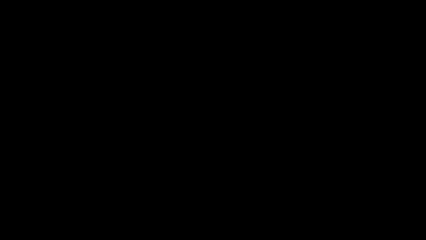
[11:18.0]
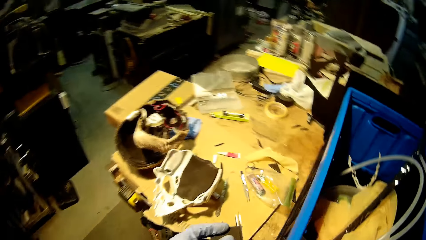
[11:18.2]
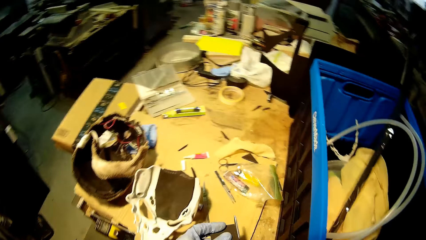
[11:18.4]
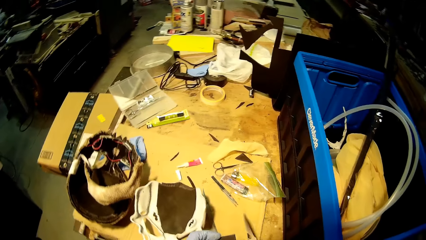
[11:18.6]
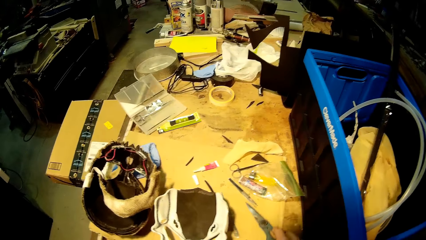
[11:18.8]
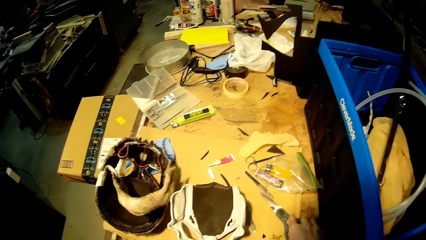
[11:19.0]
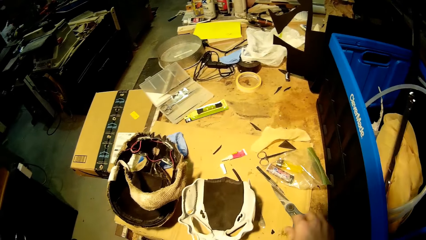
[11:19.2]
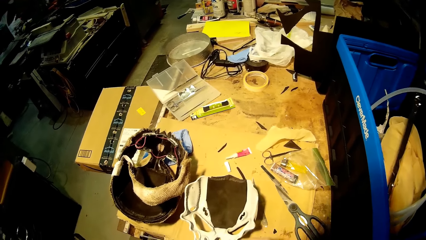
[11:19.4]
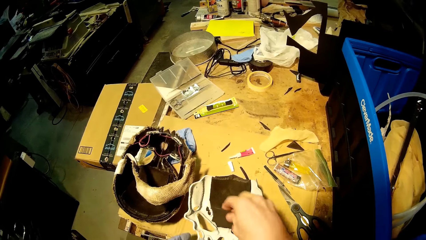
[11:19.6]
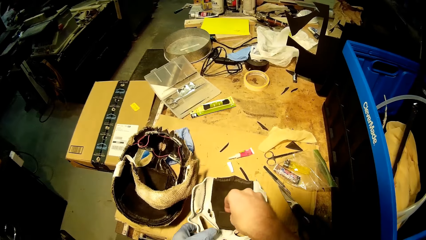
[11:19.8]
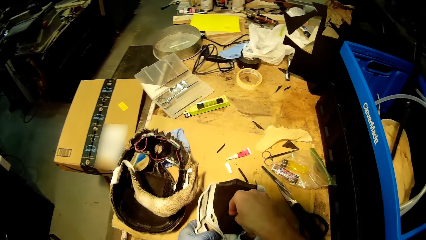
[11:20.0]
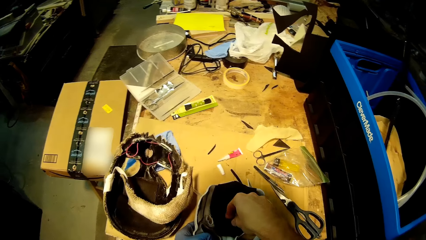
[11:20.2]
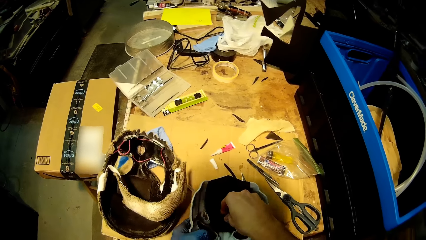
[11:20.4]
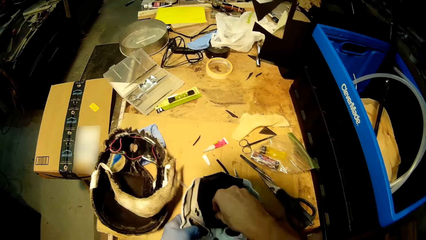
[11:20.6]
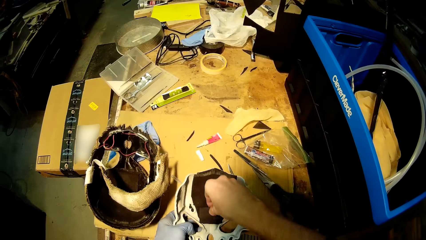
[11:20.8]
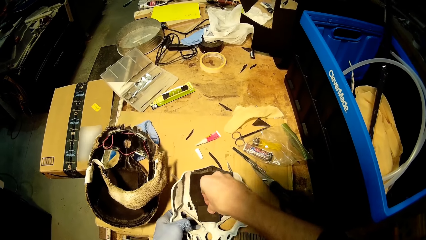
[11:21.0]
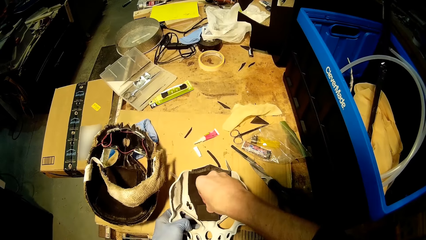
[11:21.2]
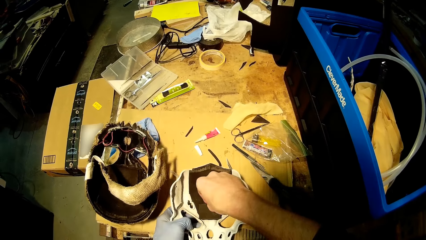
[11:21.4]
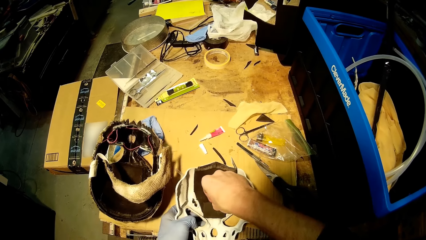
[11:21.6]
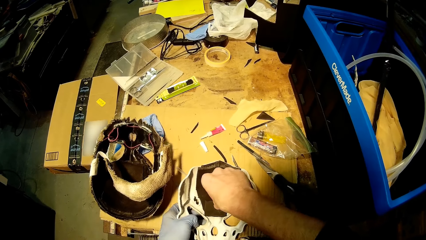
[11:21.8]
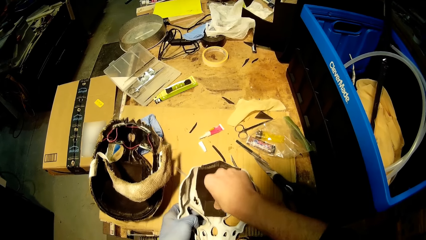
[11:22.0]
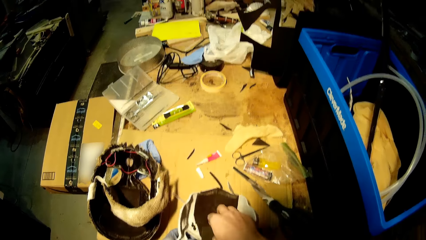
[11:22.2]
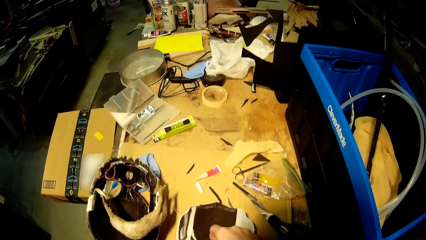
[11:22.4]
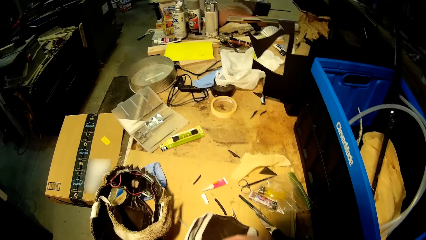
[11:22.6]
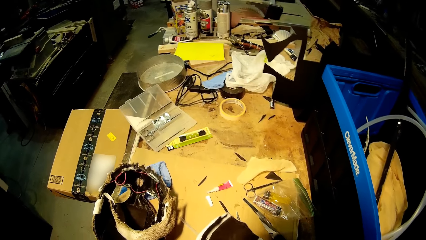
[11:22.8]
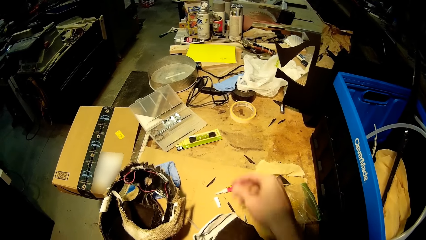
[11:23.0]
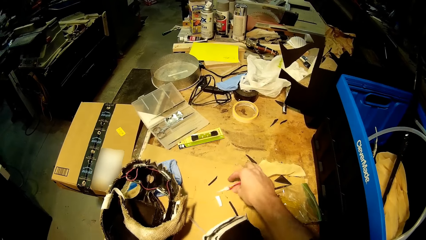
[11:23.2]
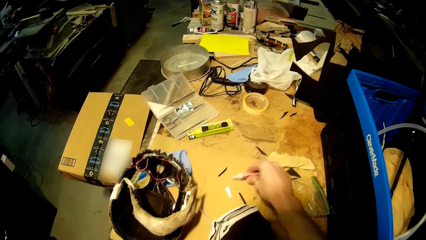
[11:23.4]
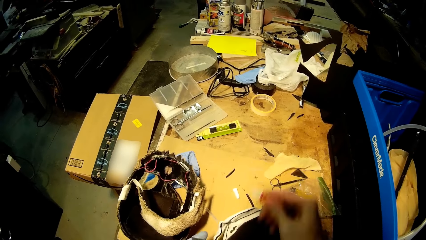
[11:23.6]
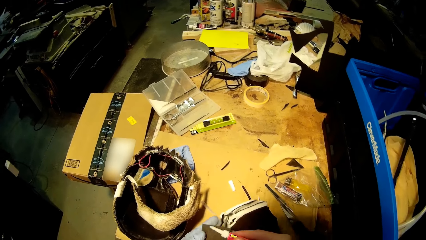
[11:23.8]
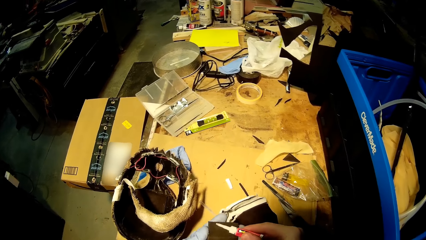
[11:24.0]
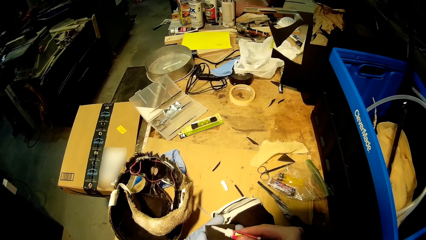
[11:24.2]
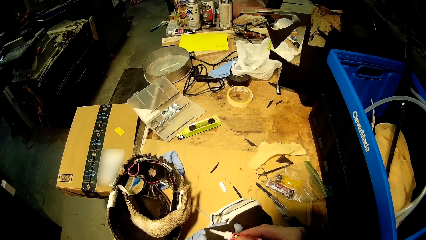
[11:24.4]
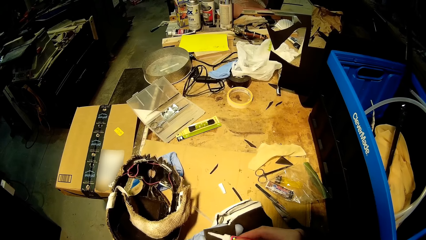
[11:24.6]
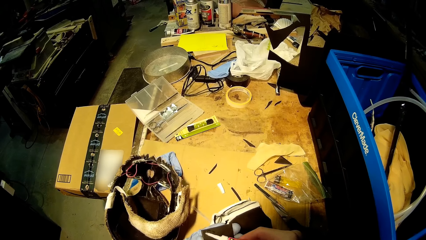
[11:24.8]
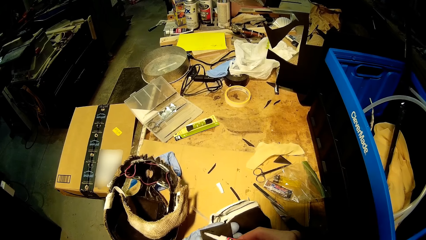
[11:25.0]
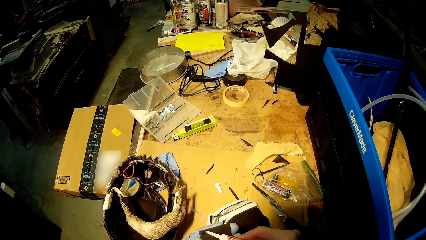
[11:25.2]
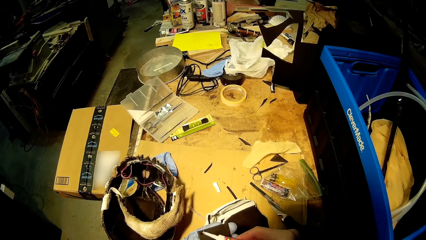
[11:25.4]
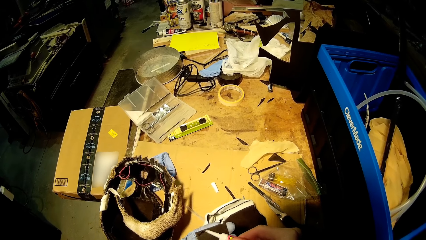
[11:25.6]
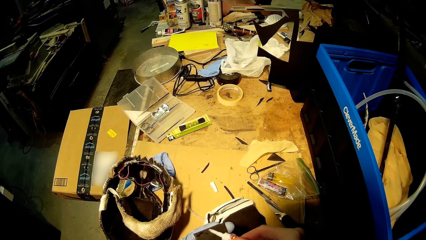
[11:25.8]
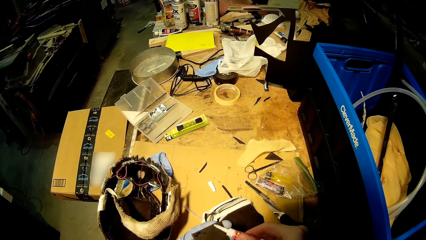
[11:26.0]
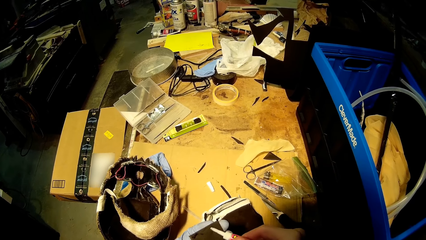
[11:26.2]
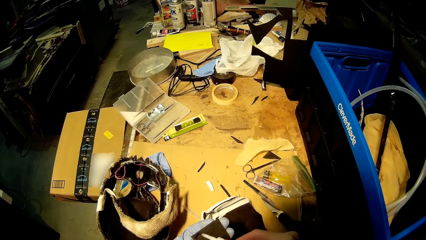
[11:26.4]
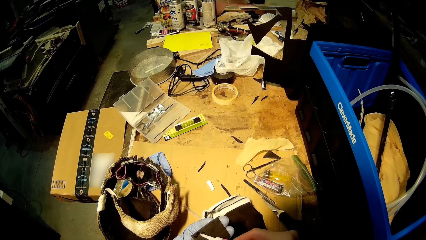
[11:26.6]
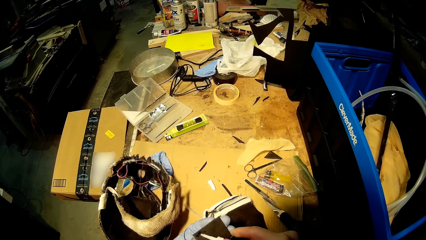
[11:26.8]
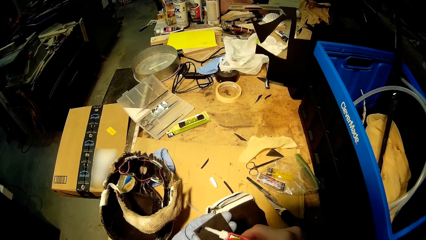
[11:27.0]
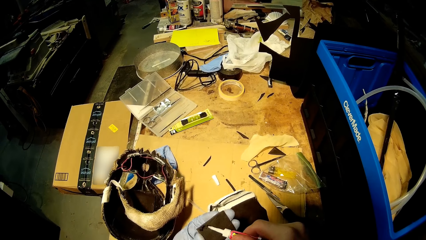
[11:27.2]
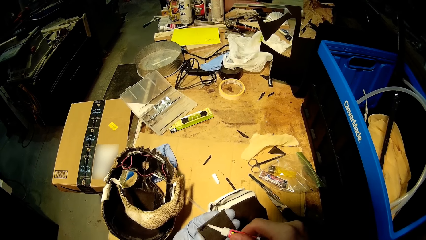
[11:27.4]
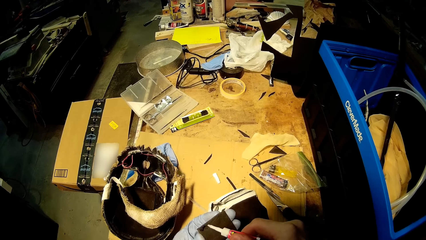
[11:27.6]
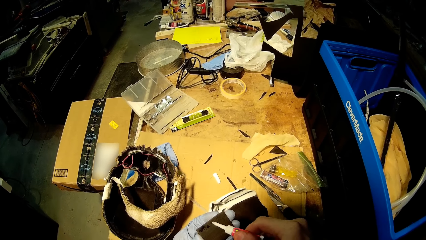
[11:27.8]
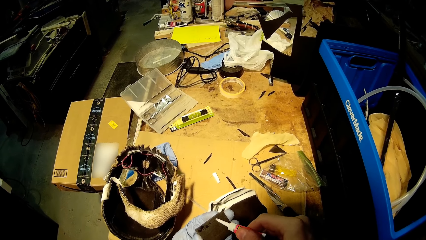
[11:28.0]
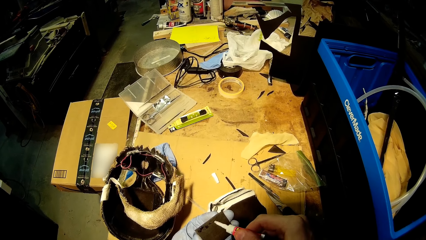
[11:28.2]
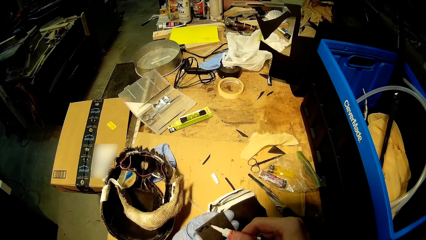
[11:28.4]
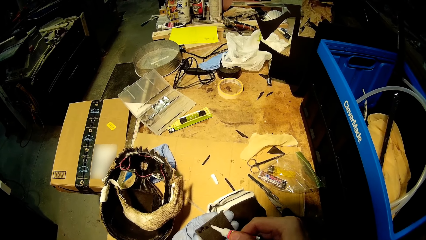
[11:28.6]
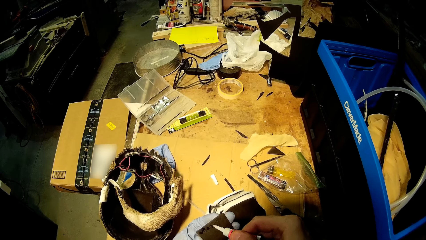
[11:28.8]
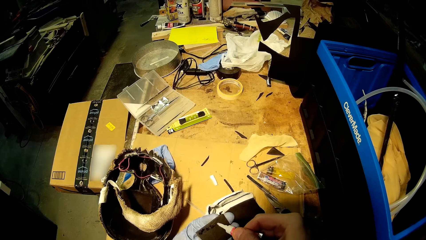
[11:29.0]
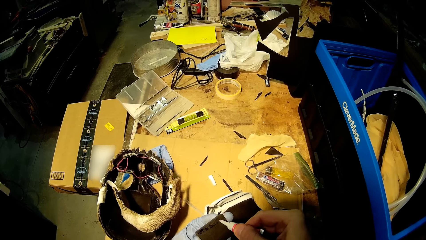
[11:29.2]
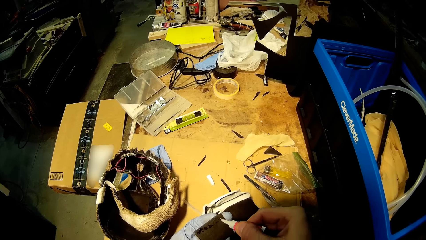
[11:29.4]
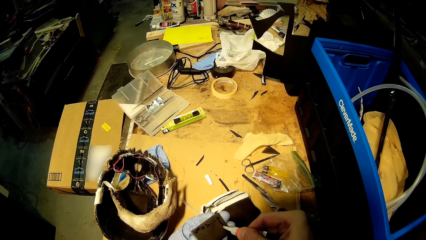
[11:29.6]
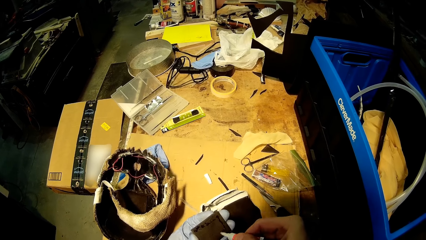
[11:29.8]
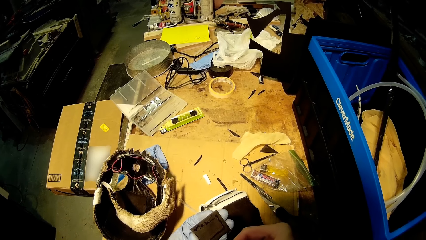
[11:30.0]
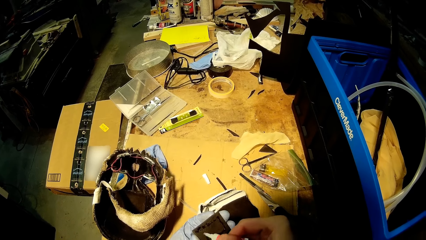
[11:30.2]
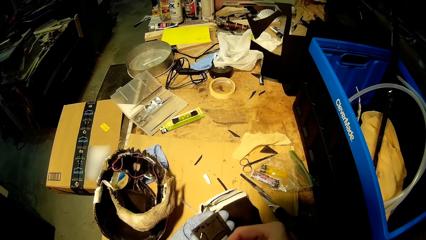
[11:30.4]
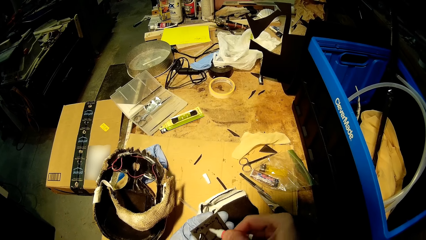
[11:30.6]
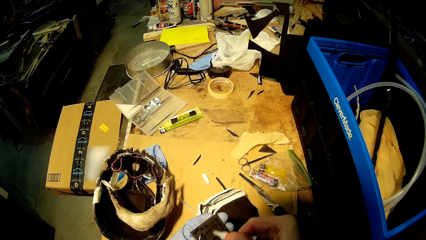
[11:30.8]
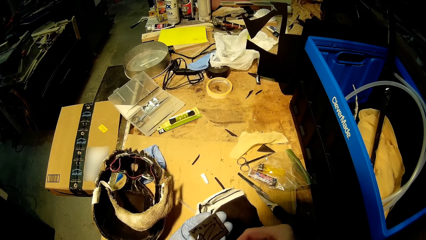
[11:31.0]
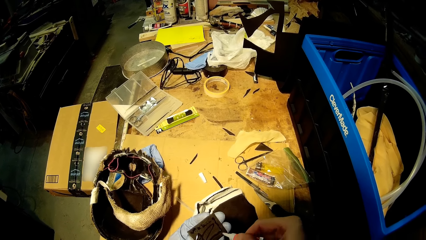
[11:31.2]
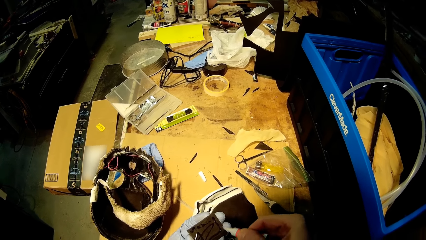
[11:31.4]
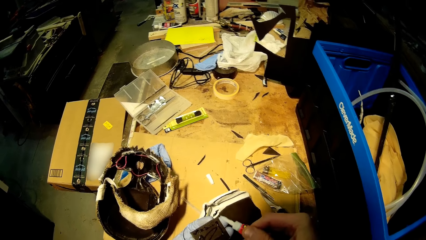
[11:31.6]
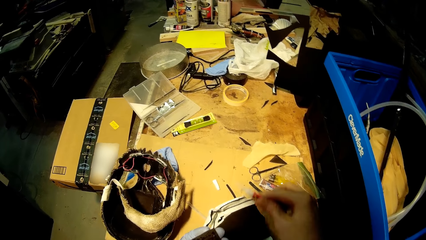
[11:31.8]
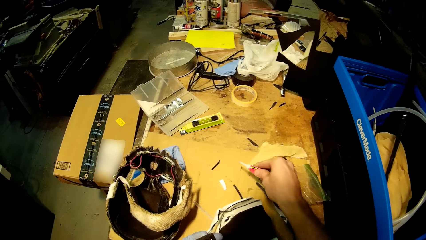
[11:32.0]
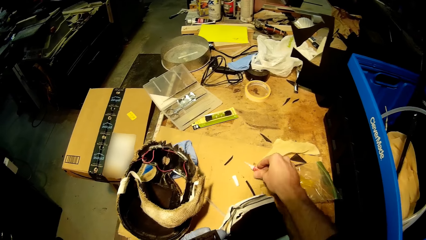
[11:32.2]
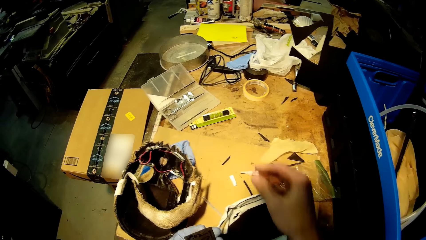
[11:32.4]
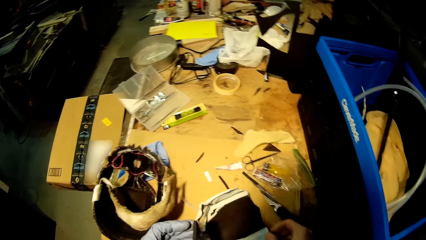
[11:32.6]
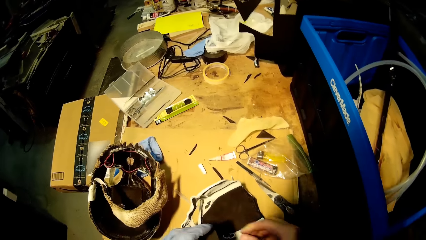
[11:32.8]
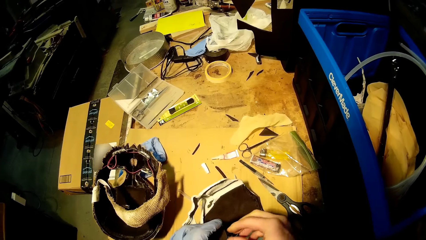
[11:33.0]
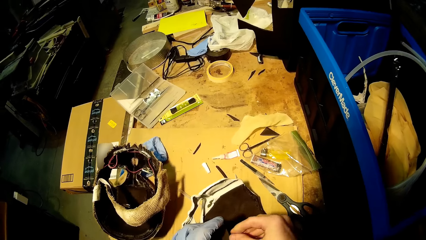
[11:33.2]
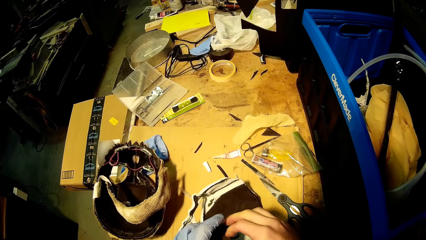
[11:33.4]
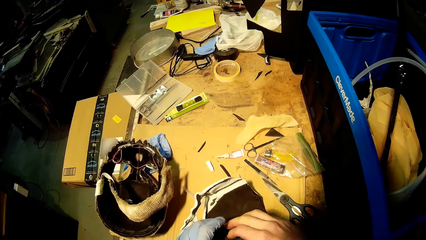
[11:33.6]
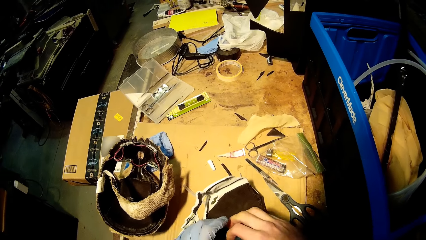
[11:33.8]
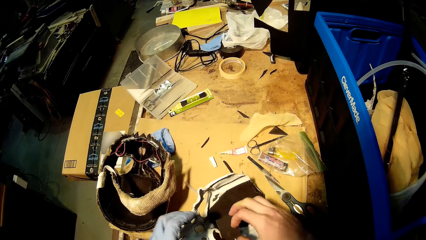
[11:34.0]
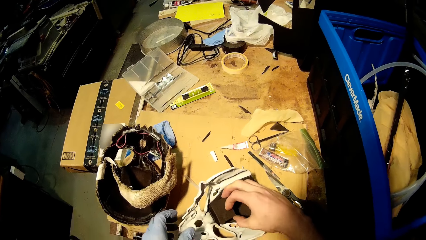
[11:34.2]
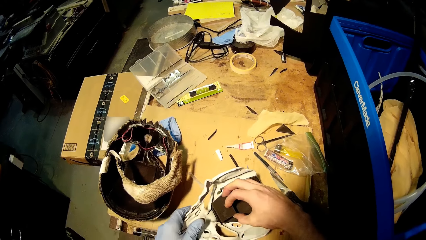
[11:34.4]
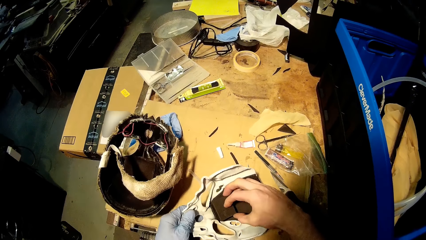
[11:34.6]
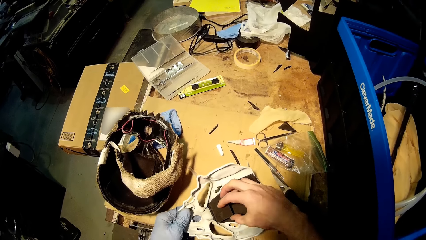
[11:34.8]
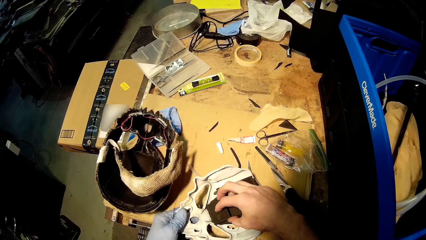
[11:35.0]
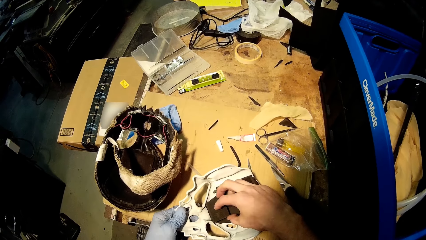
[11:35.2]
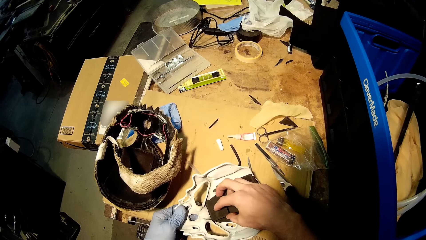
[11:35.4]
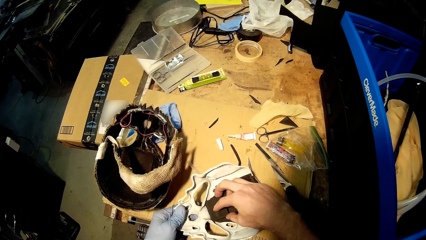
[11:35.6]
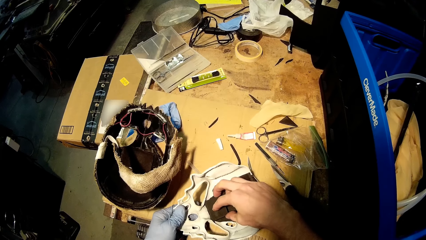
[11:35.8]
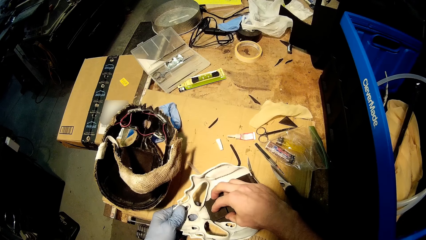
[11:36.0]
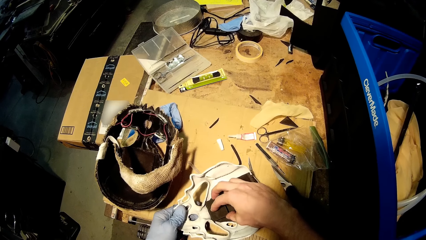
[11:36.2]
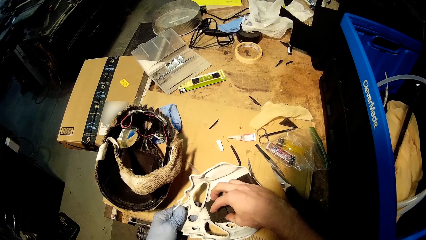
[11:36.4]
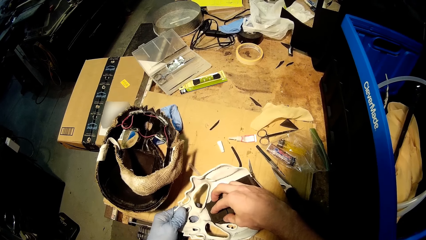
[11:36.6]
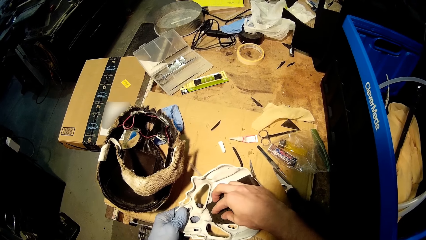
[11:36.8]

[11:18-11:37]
The camera wearer cuts the black cardboard cut-out with the scissors in his right hand. He drops the scissors on the table with his right hand. He attaches the black cardboard cut-out to the white mask with his right hand. He holds the white mask on the table with his left hand. He picks a glue from the table with his right hand. He applies the glue to the black cardboard cut-out with his right hand. He places the glue on the table with his right hand. He passes the black cardboard cut-out from his left hand to his right hand. He attaches the black cardboard cut-out to the white mask with his right hand. He holds the white mask on the table with his left hand.
